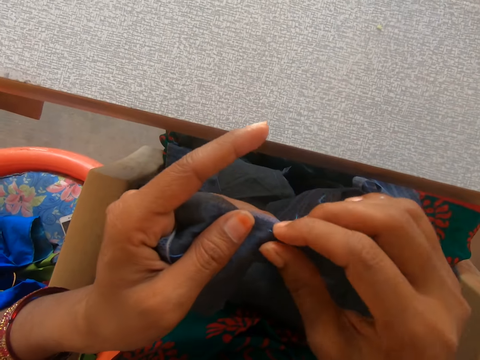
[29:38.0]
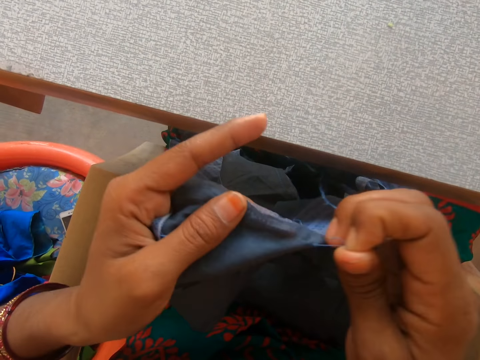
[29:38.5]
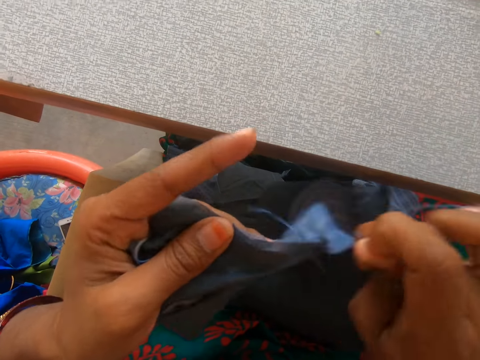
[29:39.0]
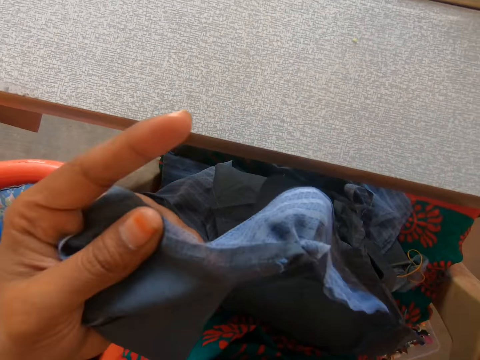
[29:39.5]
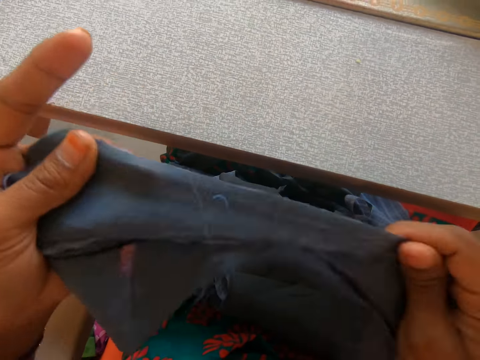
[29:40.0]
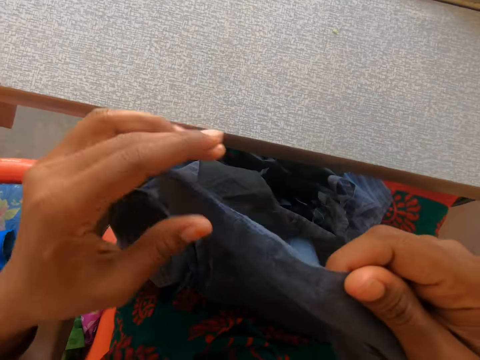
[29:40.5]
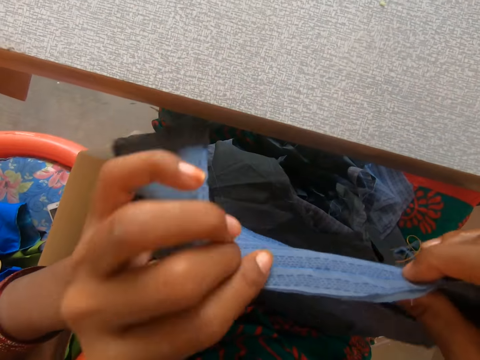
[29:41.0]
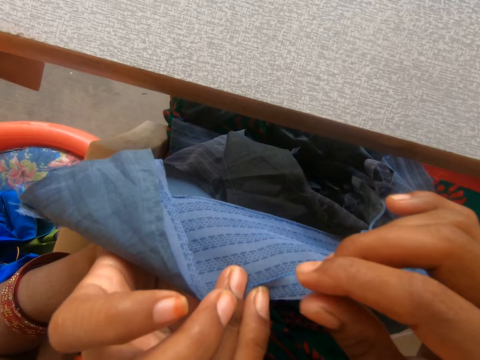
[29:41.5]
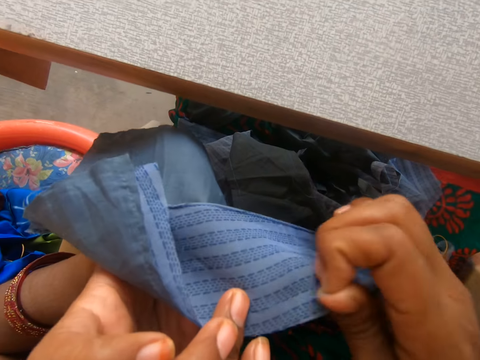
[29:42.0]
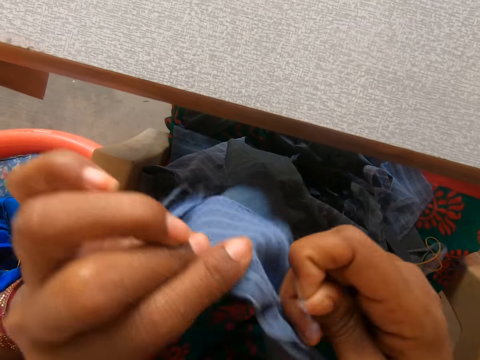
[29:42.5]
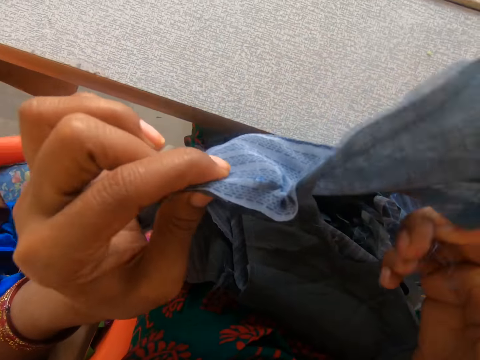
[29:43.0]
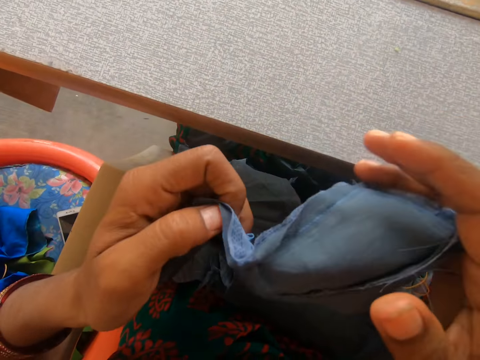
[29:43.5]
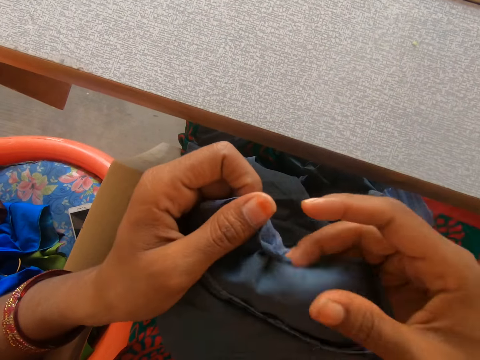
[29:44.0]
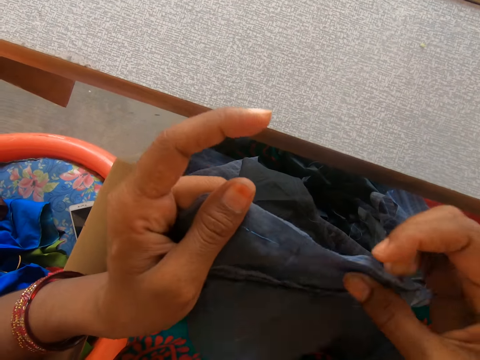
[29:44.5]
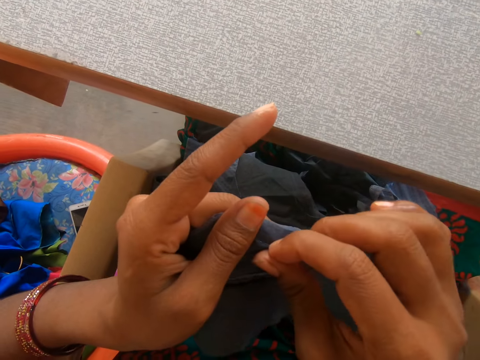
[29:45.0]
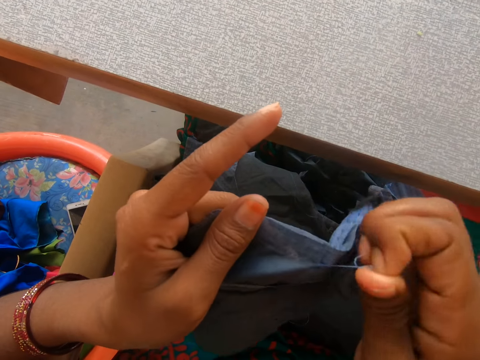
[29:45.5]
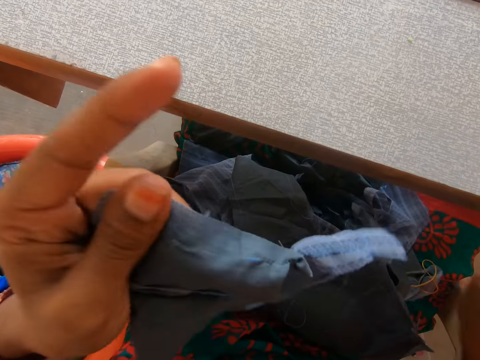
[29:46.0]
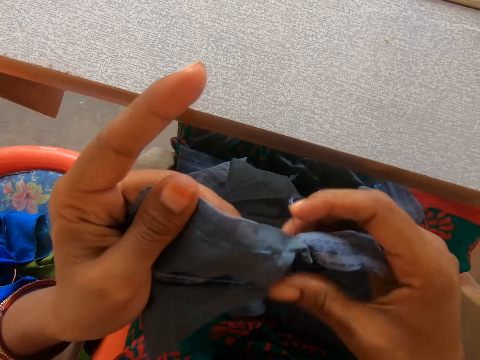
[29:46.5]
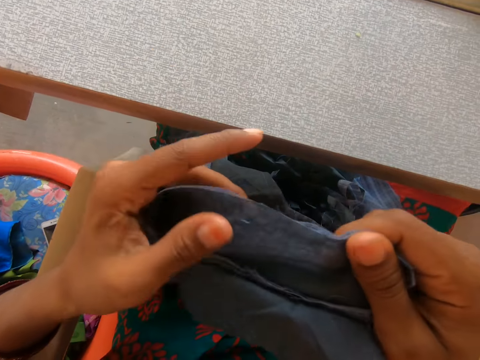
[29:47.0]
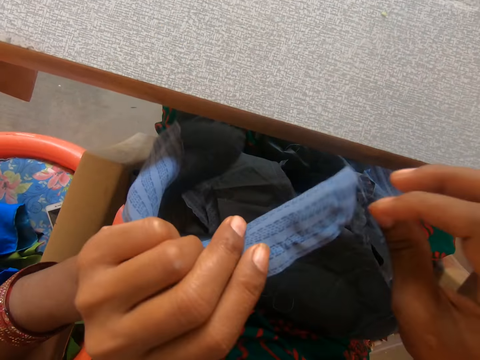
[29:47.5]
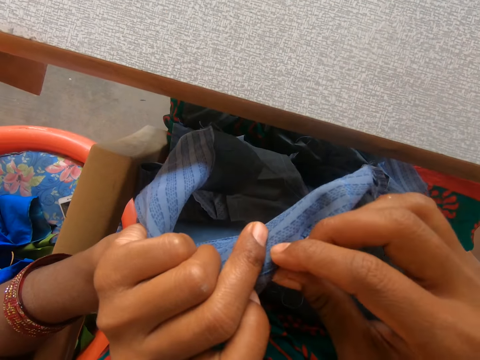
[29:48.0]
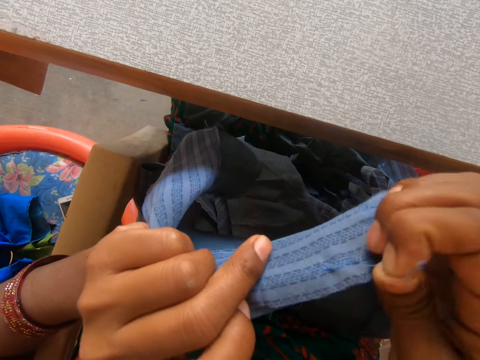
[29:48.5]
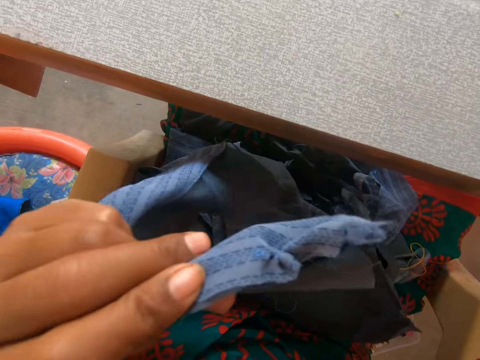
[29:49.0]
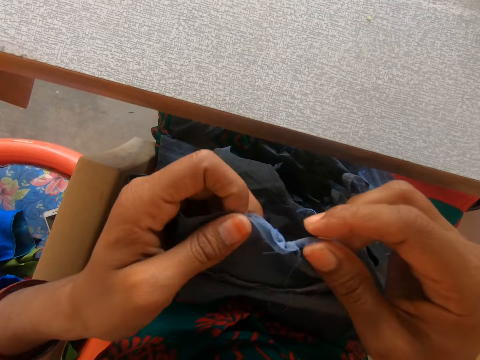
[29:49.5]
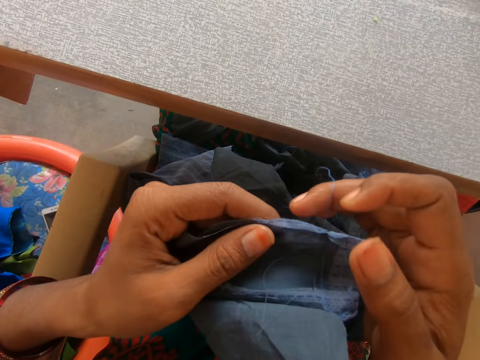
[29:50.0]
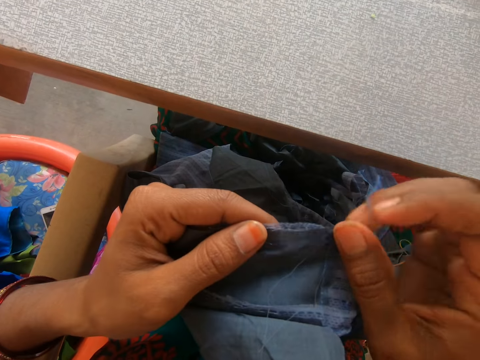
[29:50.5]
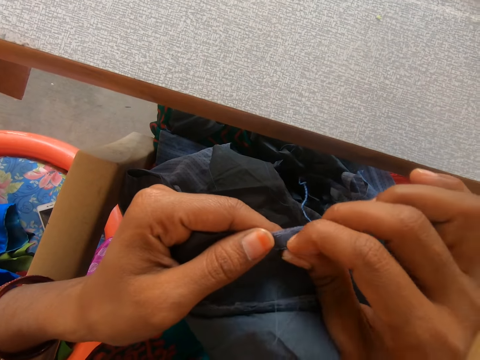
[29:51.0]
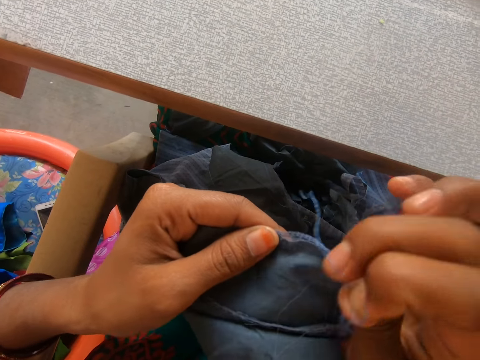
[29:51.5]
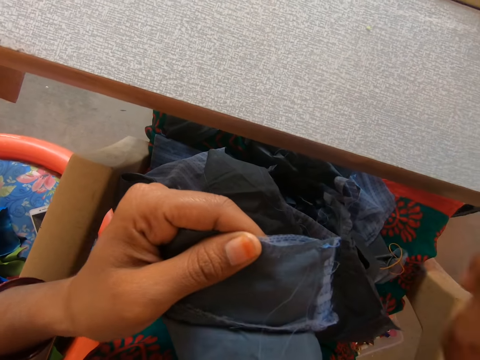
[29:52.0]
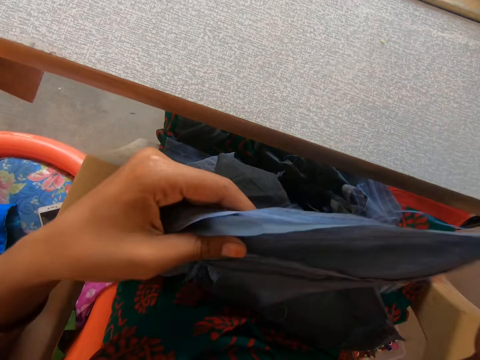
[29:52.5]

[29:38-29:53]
The camera wearer pulls a thread on the garment.

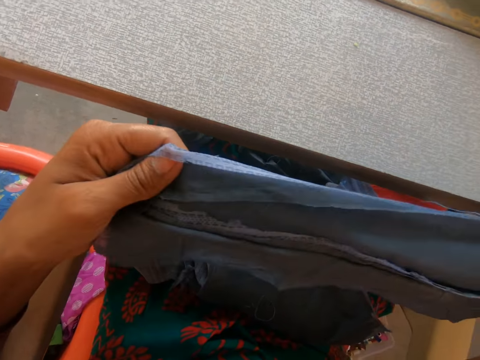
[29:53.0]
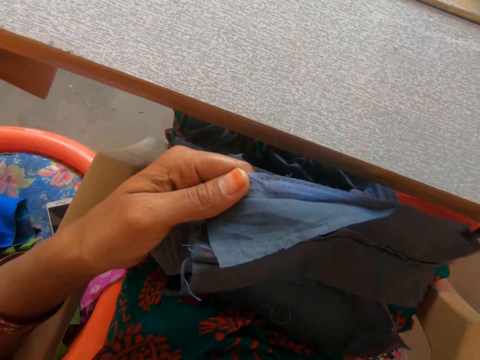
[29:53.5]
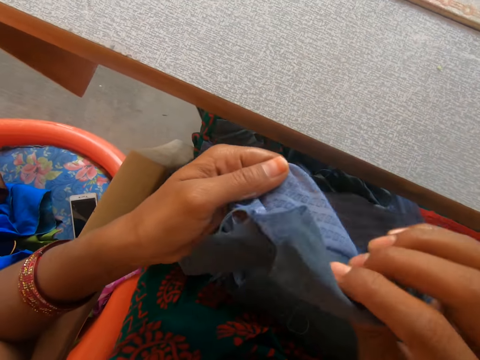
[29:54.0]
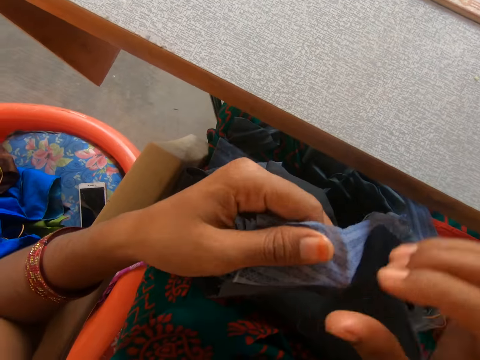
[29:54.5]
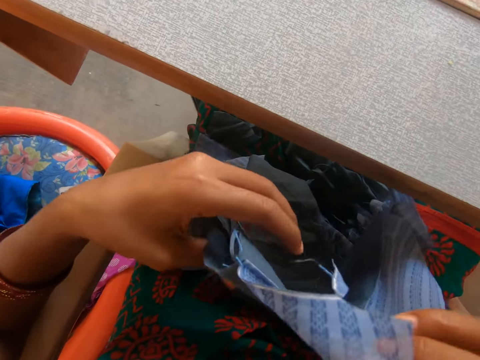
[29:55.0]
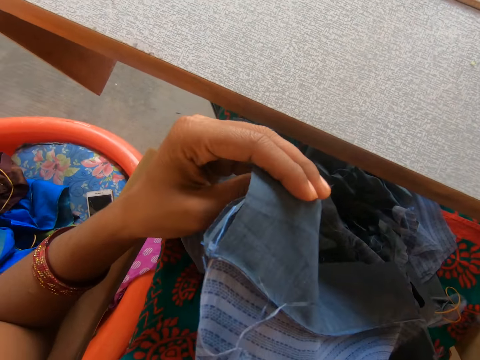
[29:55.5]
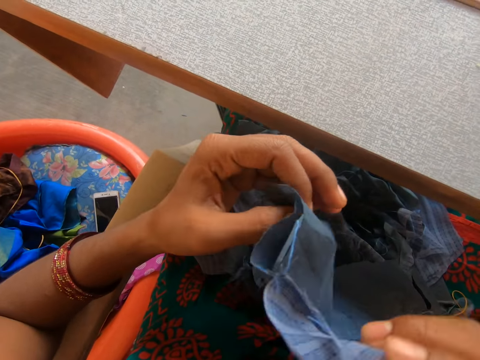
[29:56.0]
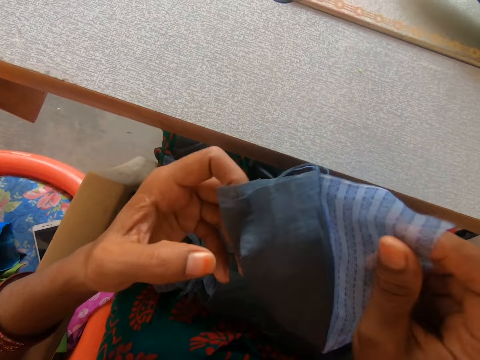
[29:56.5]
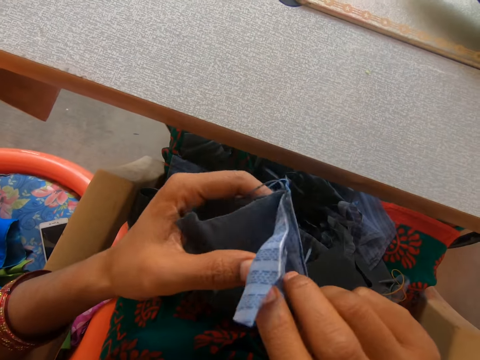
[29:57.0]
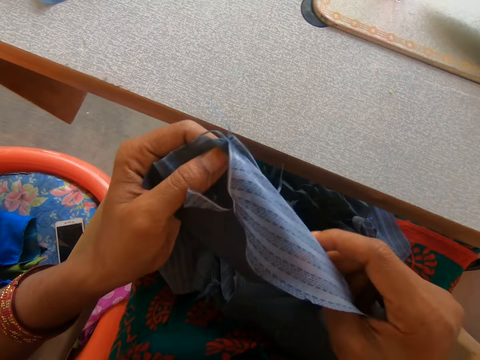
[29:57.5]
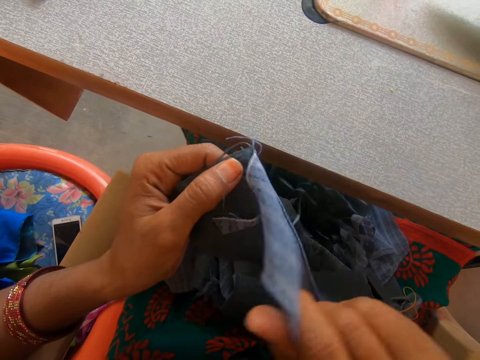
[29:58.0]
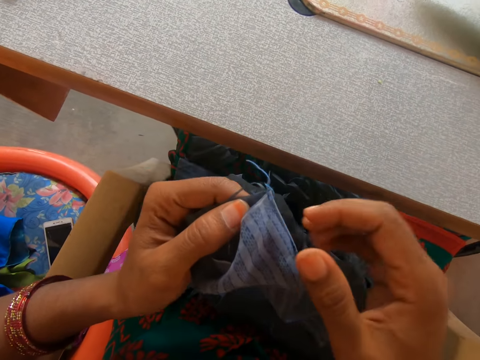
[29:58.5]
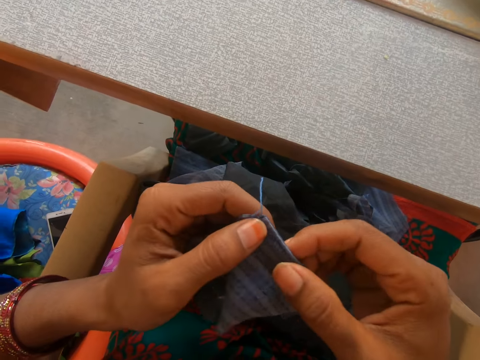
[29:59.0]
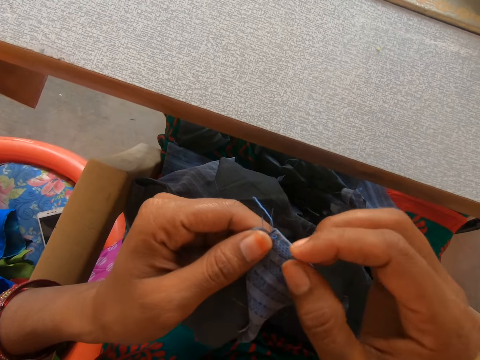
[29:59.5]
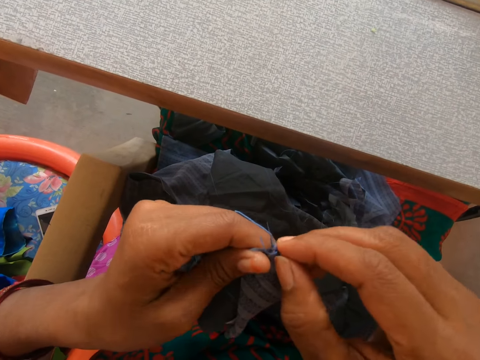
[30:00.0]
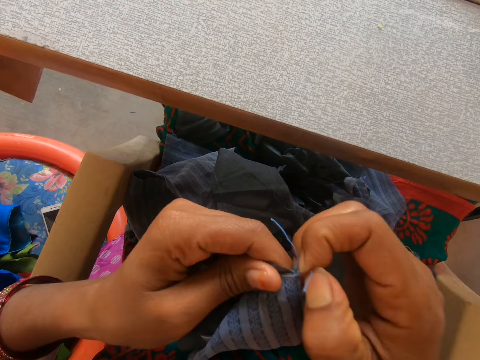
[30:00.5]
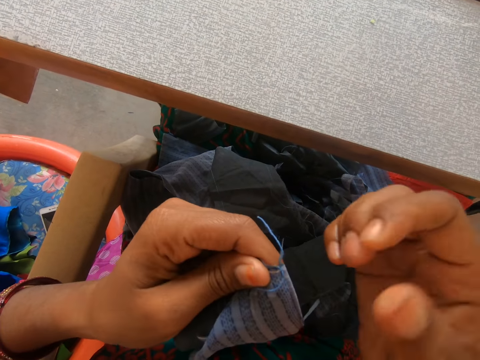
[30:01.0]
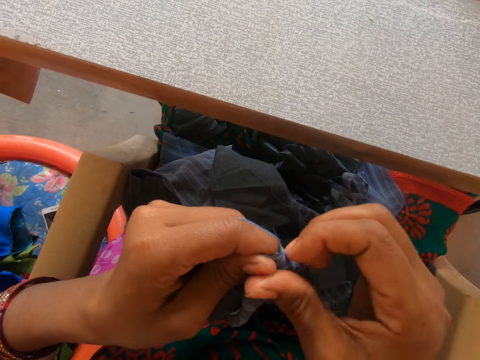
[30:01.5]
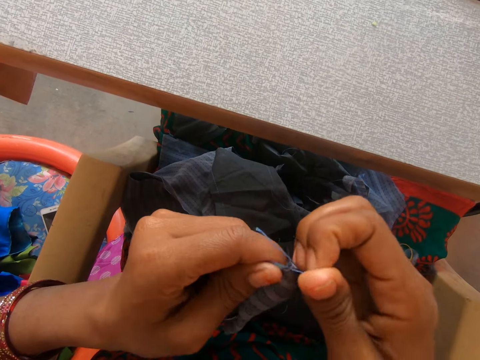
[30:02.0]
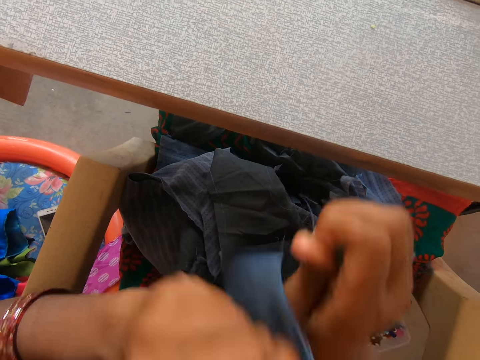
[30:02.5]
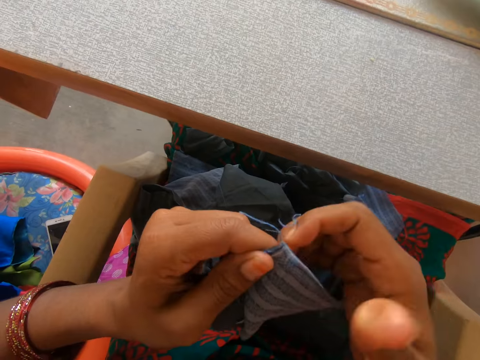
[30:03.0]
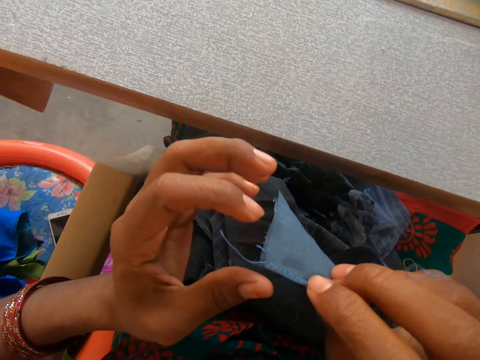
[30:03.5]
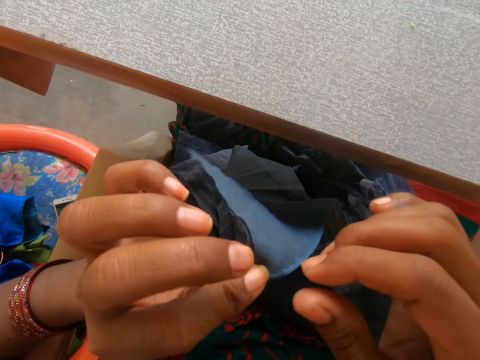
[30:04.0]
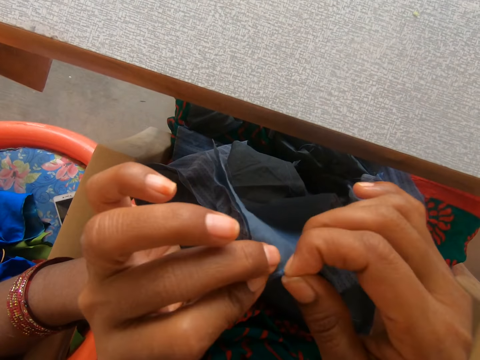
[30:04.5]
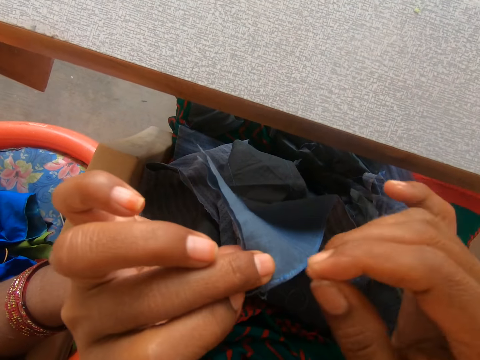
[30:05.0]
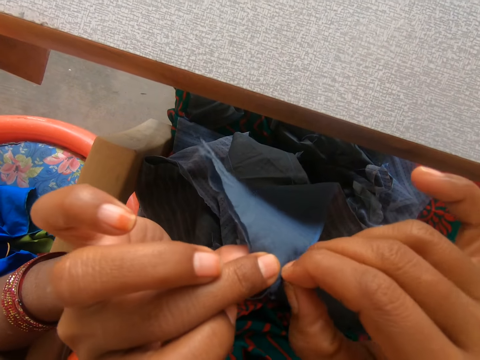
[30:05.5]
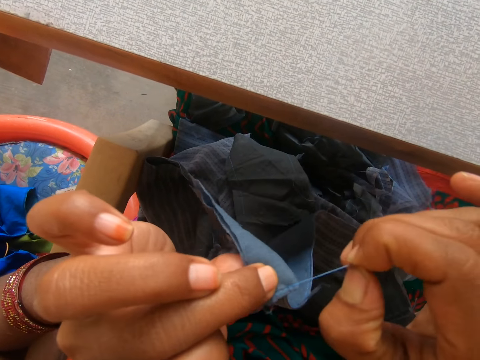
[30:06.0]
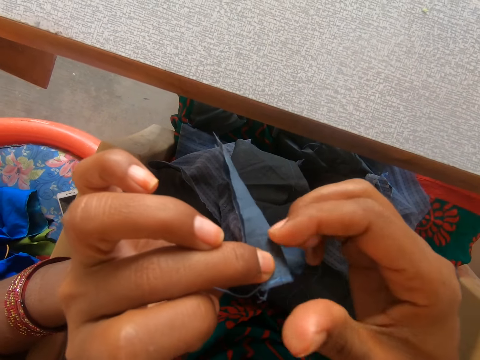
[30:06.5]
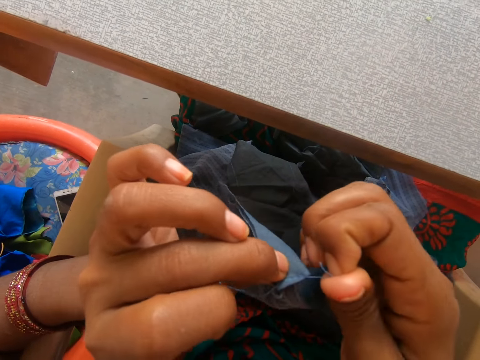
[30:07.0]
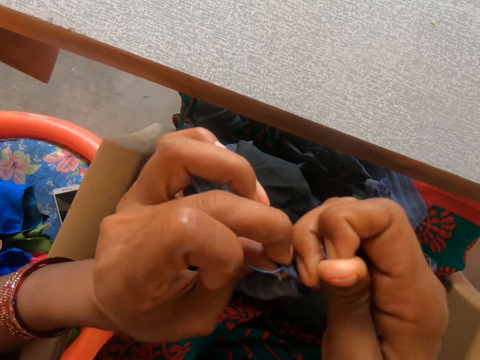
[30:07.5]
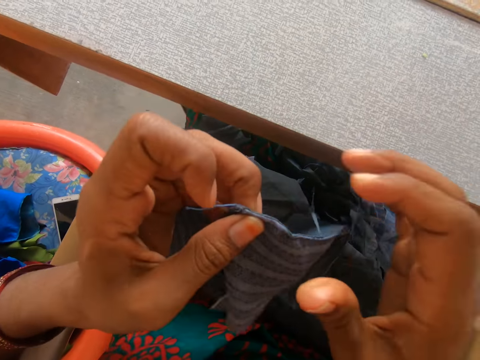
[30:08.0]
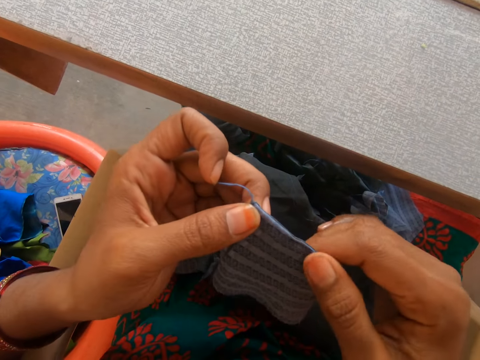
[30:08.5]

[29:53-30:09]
The camera wearer pulls a thread on the garment.
